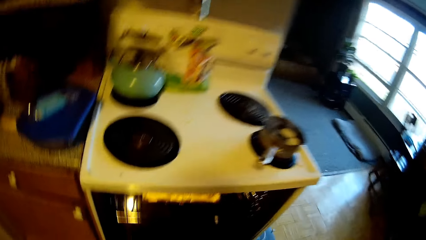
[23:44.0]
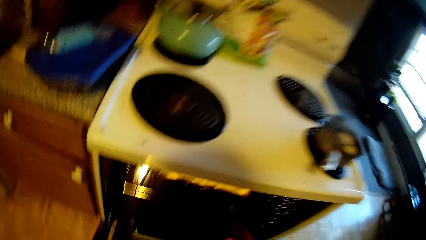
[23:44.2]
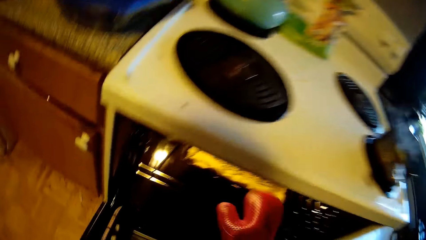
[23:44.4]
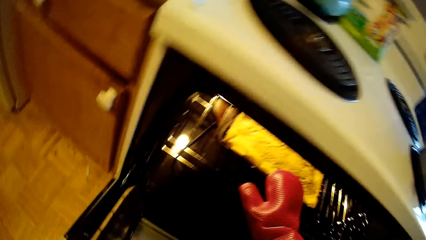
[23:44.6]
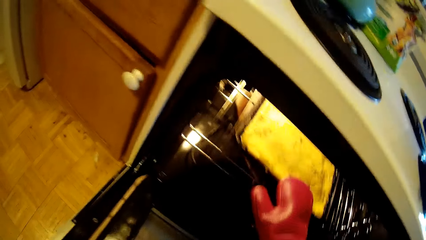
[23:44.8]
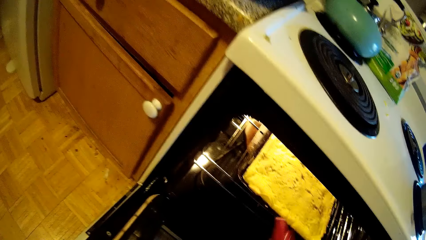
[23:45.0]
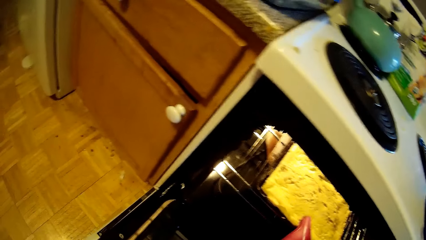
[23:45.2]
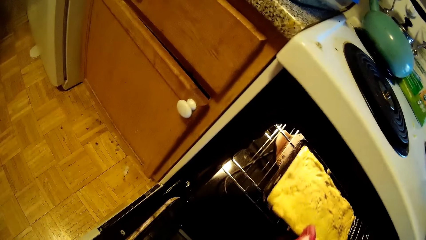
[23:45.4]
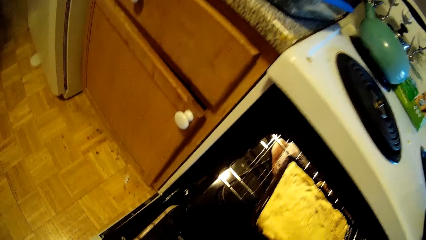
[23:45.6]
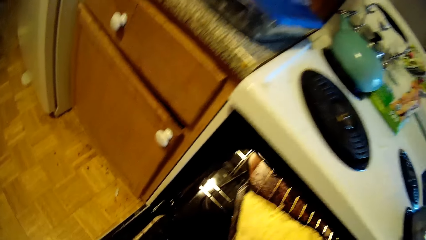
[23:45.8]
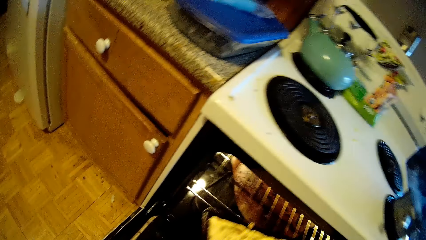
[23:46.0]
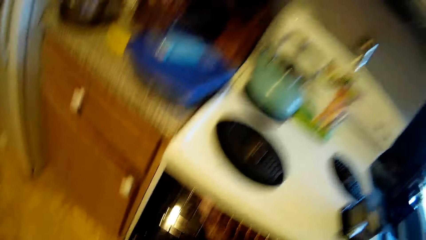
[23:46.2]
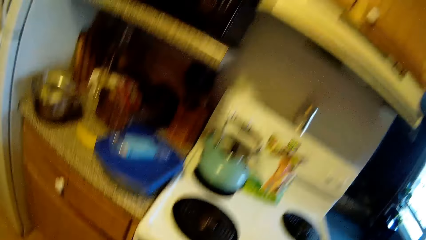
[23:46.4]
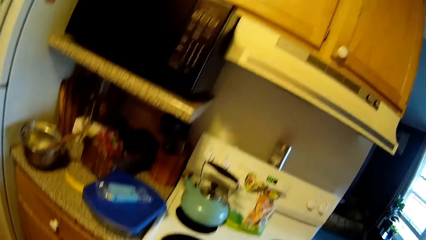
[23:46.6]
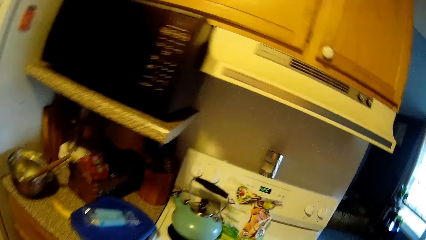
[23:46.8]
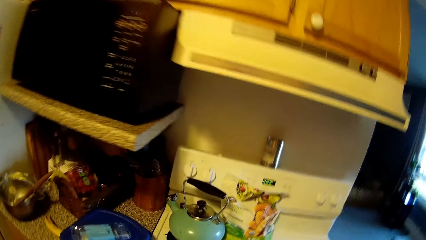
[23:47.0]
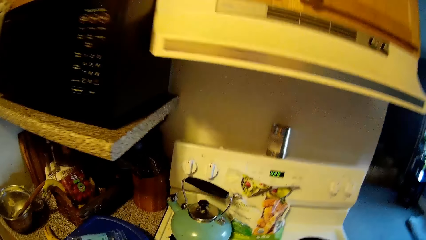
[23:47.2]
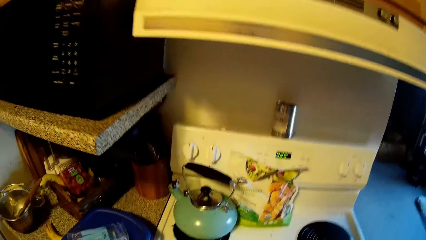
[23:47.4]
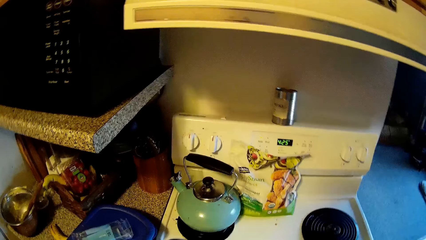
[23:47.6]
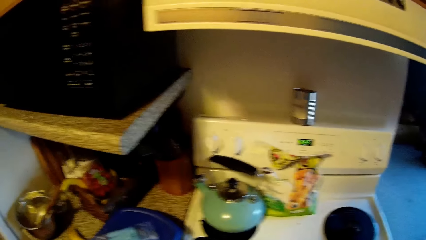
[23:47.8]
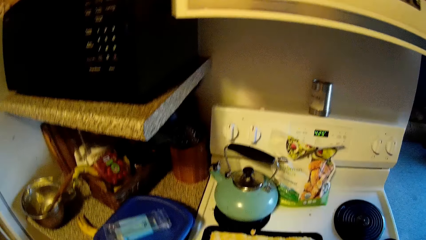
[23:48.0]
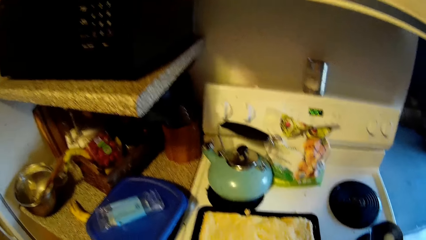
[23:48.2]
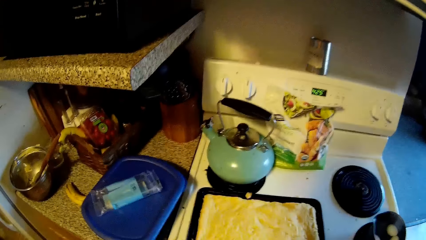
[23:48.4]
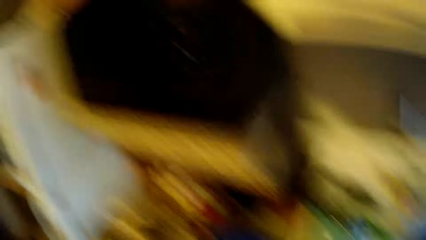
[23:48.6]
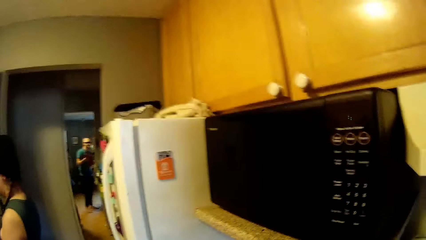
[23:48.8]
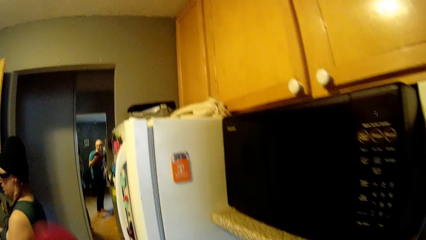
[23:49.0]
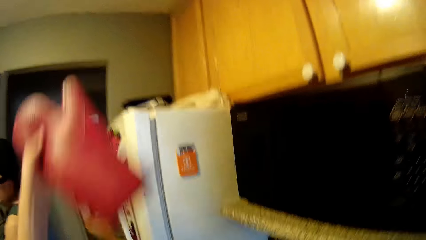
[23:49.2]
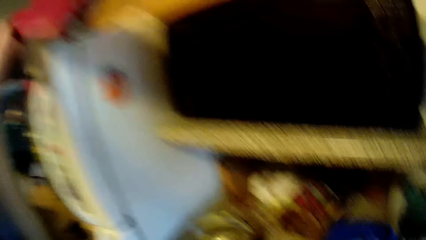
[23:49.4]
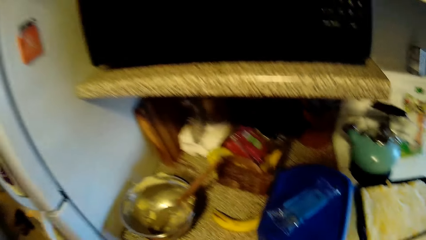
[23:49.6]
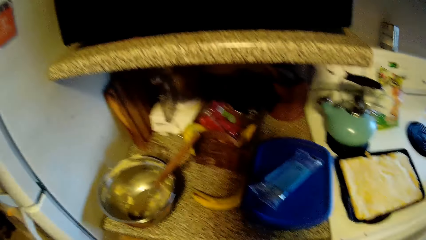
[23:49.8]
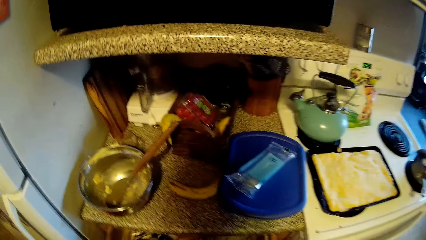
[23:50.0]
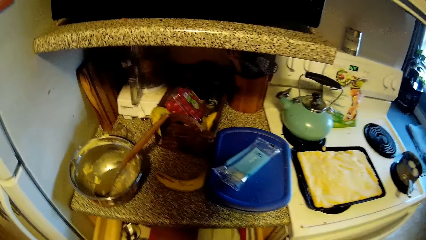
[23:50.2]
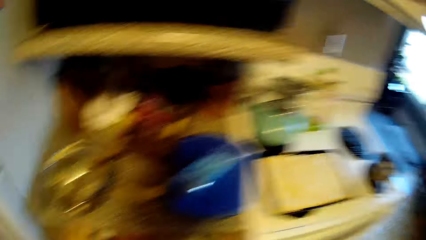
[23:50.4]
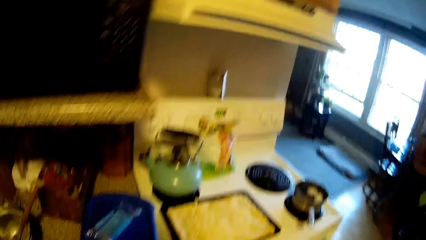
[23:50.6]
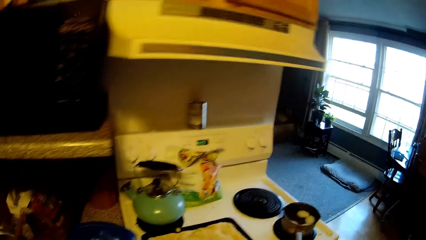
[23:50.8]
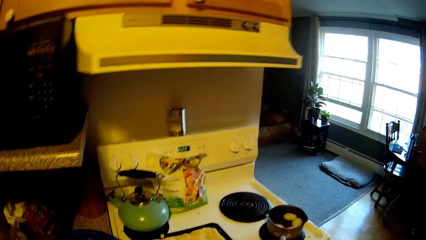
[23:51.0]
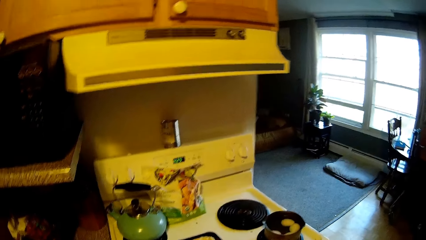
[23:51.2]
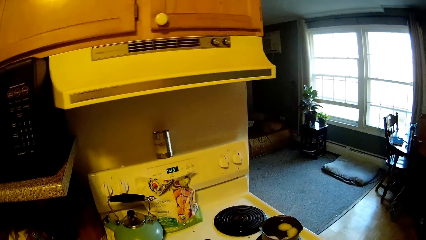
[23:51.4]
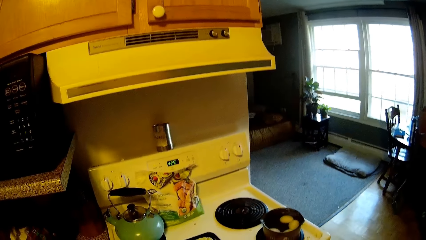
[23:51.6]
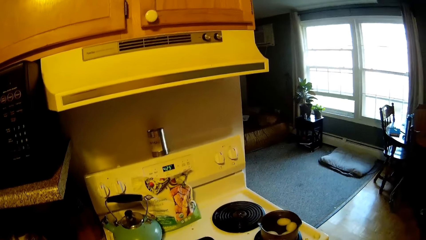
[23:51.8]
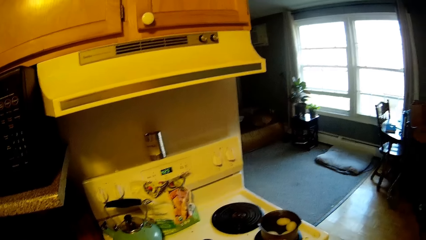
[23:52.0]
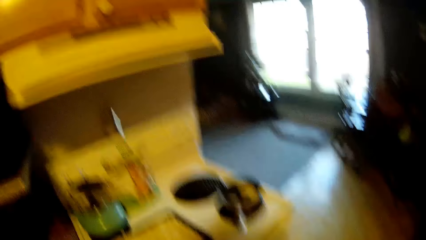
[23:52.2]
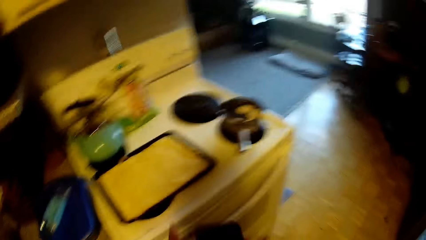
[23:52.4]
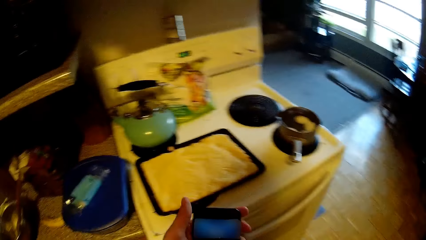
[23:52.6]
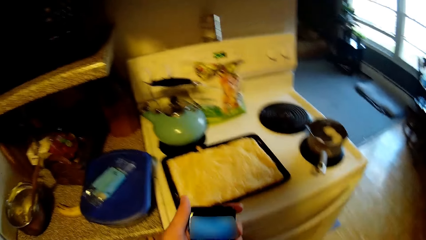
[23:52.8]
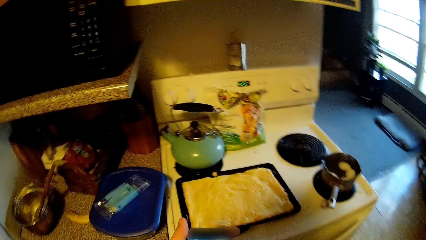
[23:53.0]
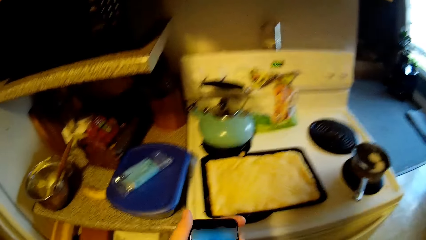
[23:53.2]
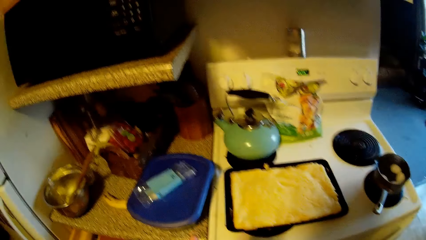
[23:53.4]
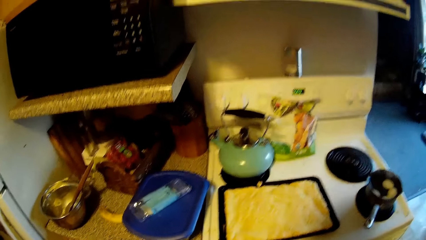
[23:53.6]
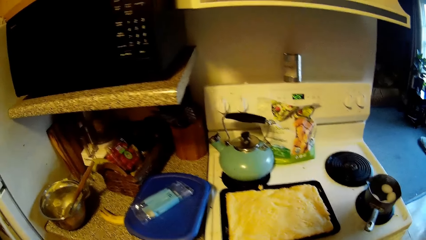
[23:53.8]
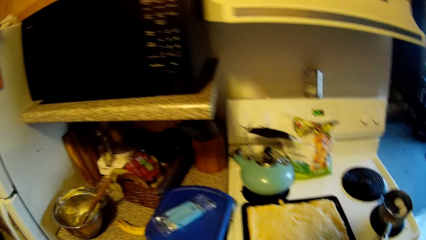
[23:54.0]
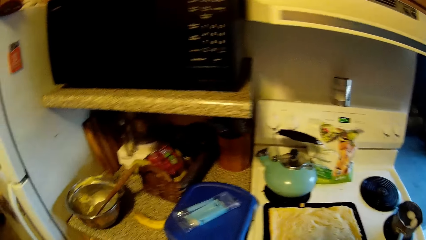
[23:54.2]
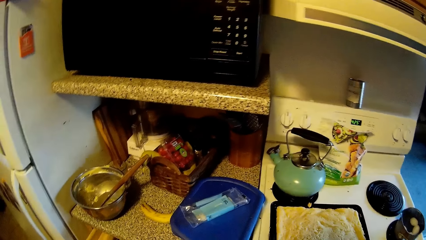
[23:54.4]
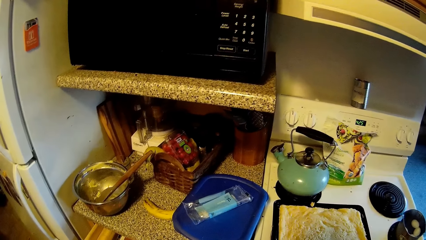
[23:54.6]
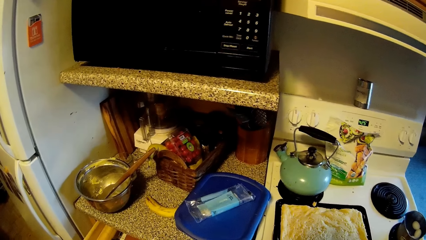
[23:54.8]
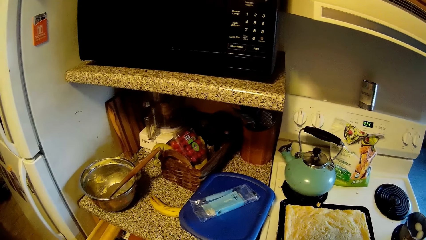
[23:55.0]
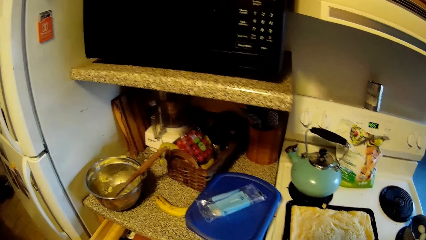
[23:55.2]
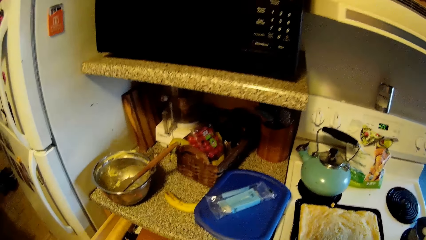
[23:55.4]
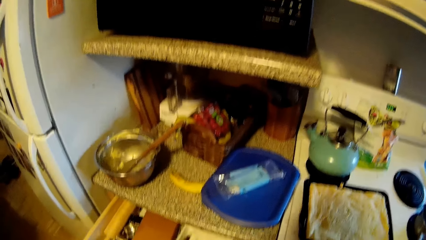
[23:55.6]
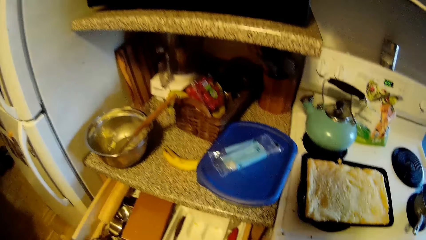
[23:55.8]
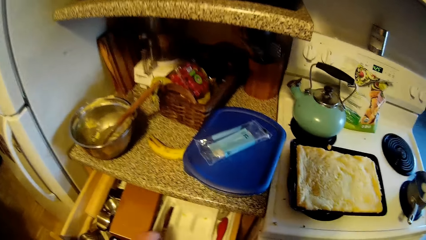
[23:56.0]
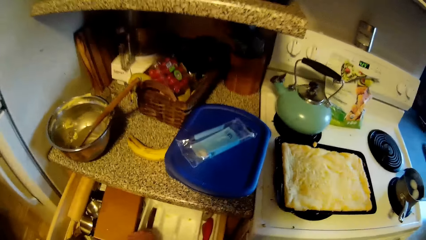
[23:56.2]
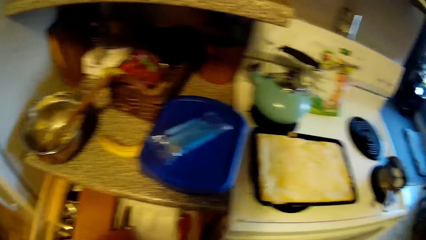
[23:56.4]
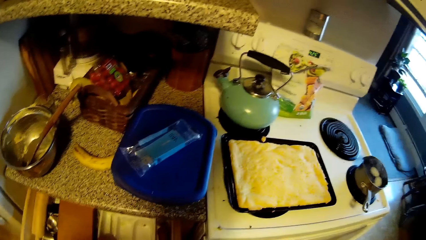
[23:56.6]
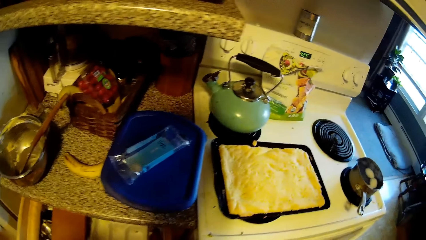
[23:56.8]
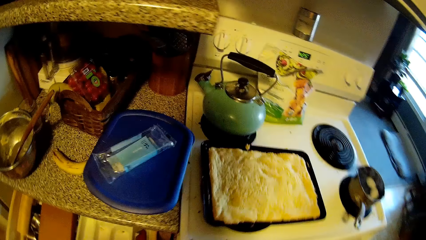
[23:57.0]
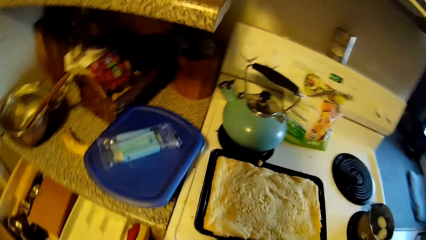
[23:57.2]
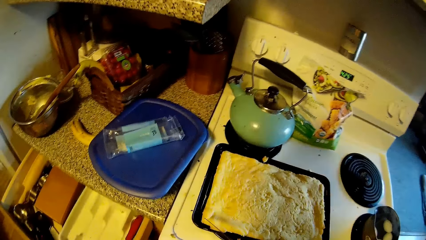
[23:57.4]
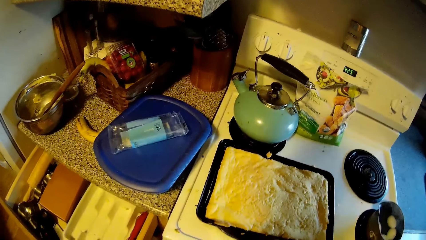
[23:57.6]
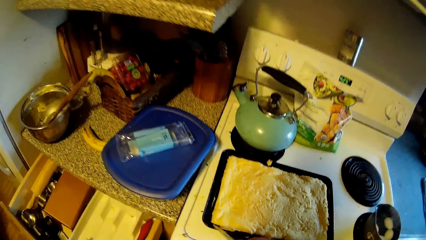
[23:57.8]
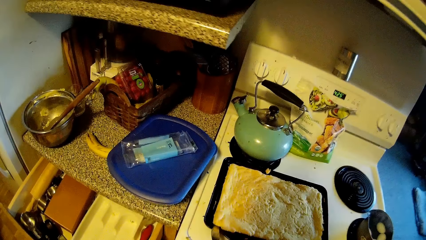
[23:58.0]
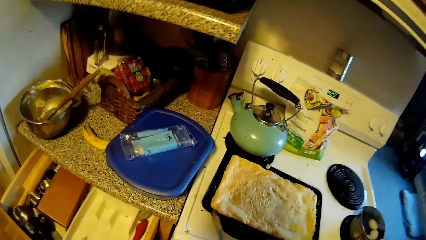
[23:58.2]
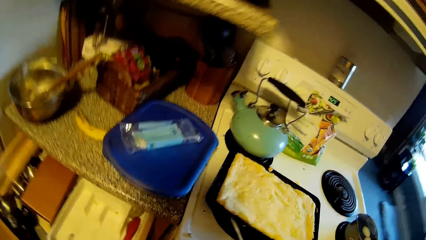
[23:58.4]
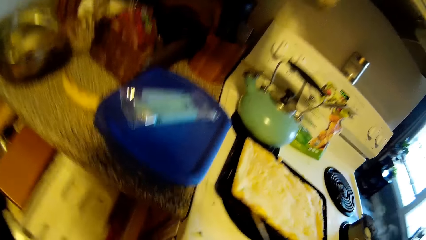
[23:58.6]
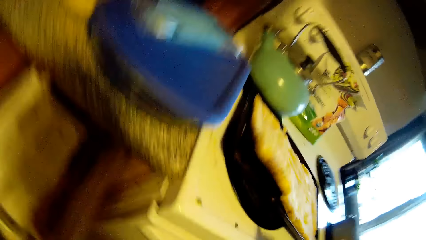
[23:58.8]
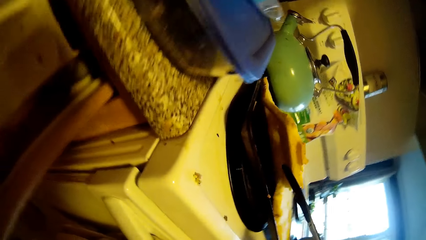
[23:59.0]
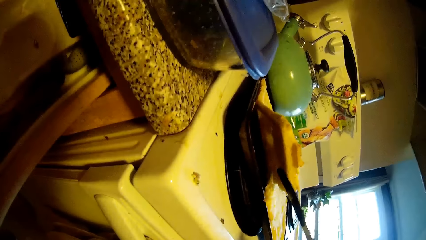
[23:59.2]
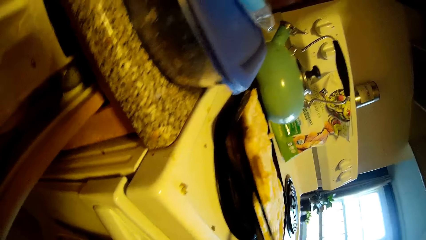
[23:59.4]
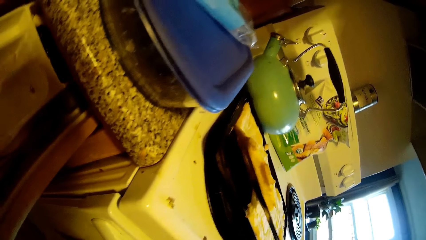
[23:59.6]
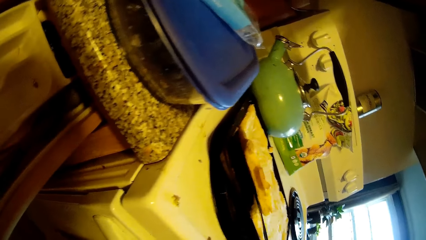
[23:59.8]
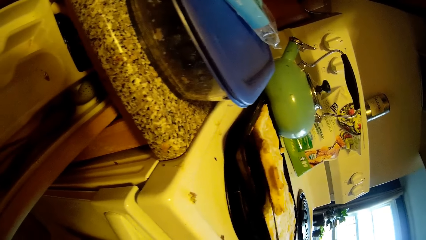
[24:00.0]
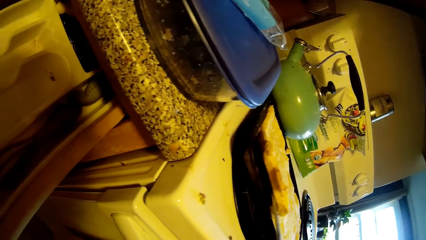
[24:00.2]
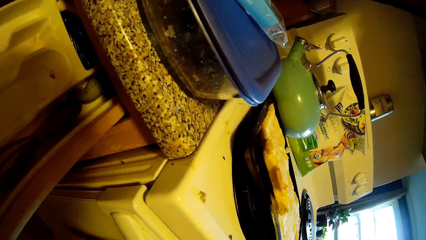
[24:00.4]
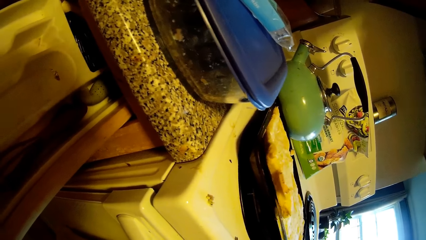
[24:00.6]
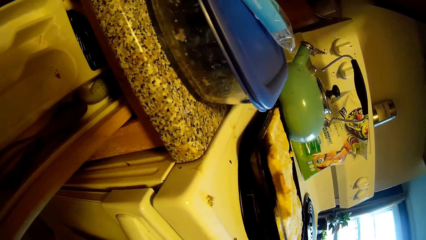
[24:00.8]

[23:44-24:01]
The camera wearer pulls a tray in the oven with the mitten in his right hand, and carries out the tray in the oven with the mitten in his right hand. He puts the tray on the cooker. He drops the mitten on the fridge with his left hand. He opens a drawer with his right hand. He holds the phone in his left hand, and uses the phone. He talks. He picks up a knife from the drawer with his left hand. He lifts the pizza inside the tray with the knife in his right hand. He removes the bread on the tray with the knife.
